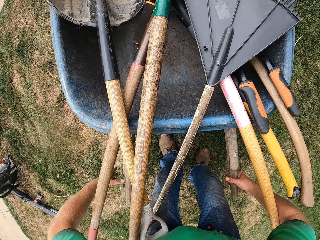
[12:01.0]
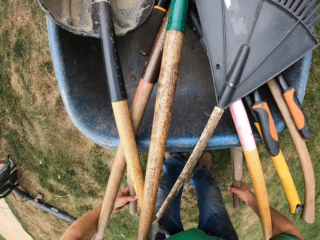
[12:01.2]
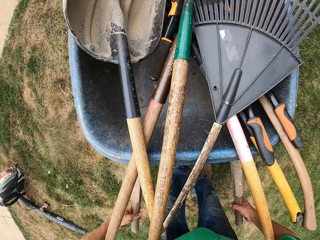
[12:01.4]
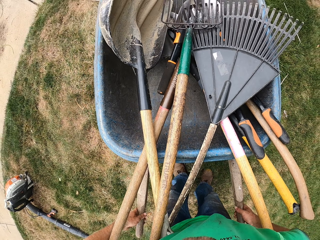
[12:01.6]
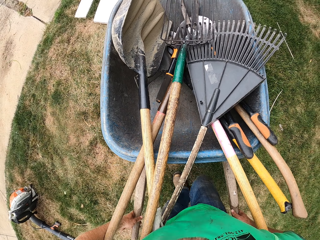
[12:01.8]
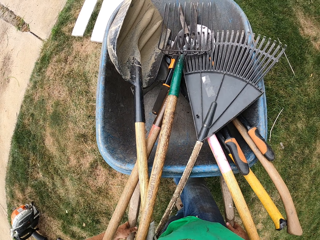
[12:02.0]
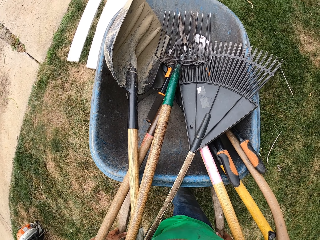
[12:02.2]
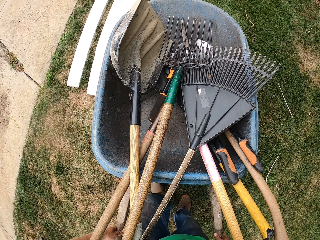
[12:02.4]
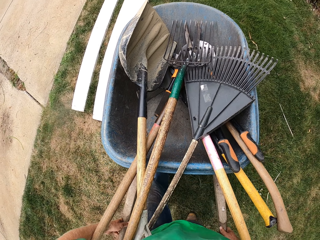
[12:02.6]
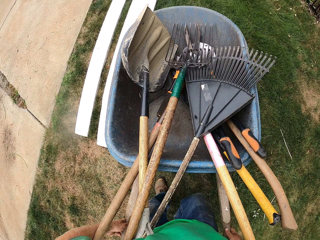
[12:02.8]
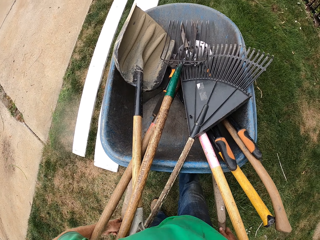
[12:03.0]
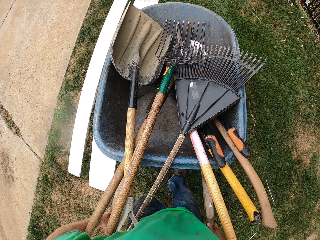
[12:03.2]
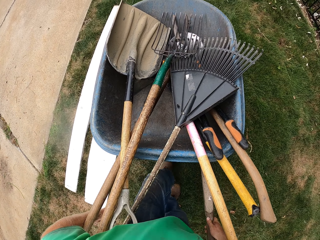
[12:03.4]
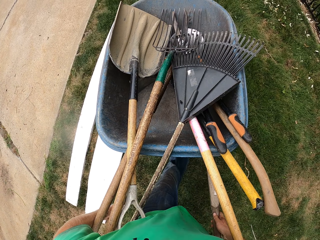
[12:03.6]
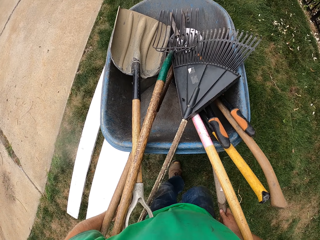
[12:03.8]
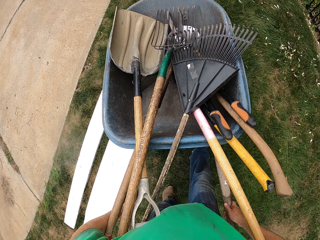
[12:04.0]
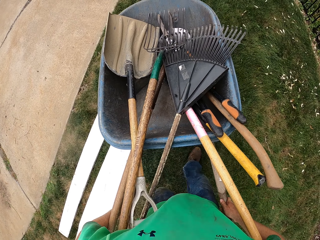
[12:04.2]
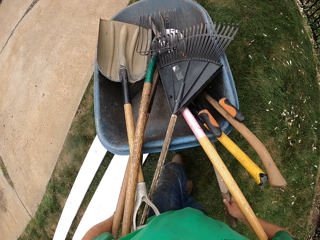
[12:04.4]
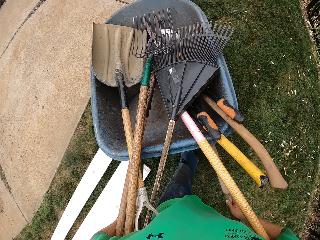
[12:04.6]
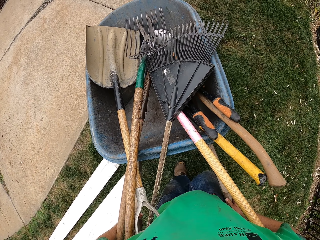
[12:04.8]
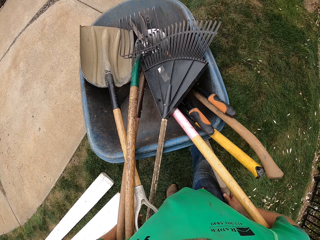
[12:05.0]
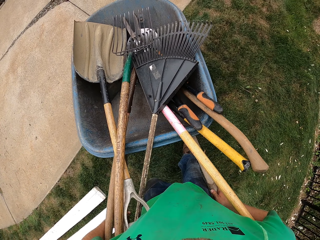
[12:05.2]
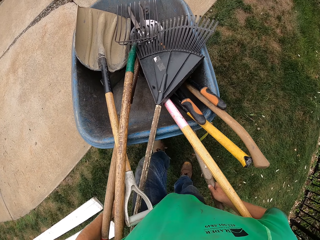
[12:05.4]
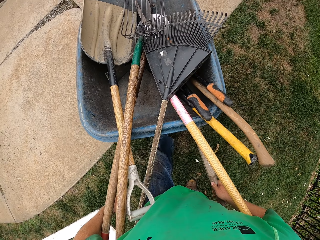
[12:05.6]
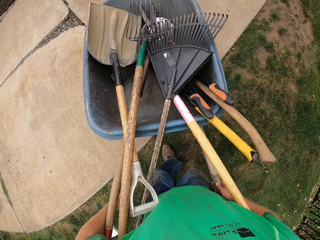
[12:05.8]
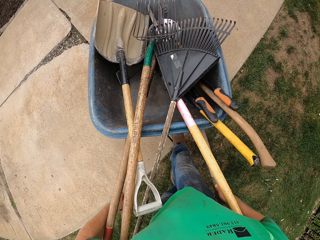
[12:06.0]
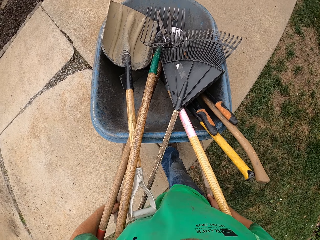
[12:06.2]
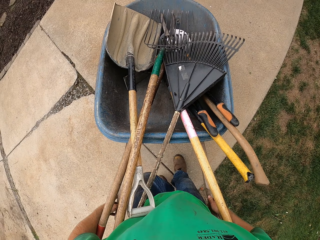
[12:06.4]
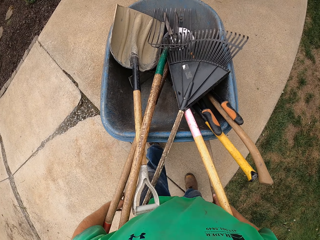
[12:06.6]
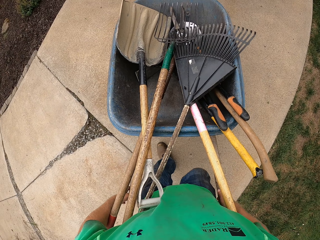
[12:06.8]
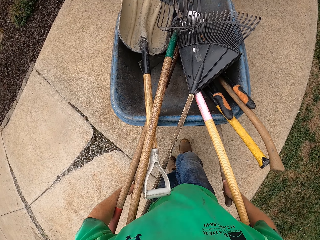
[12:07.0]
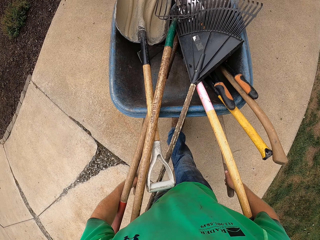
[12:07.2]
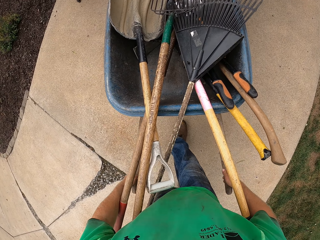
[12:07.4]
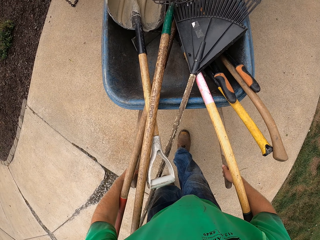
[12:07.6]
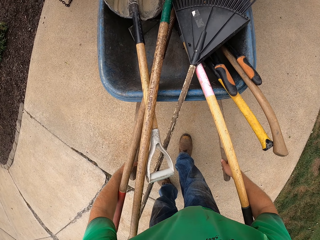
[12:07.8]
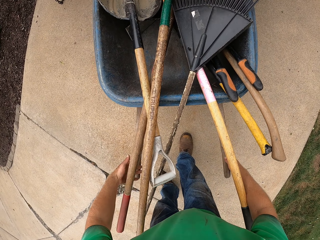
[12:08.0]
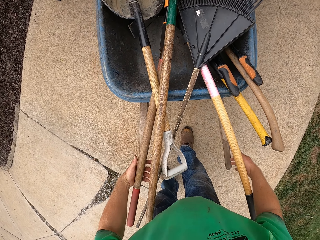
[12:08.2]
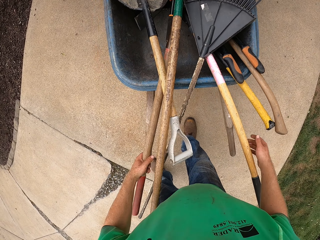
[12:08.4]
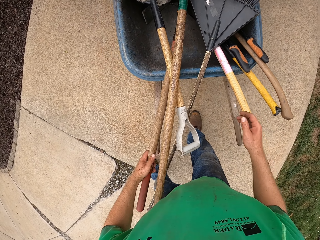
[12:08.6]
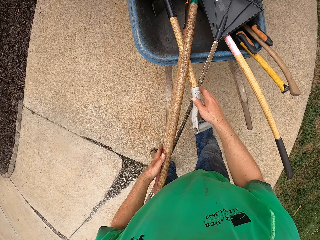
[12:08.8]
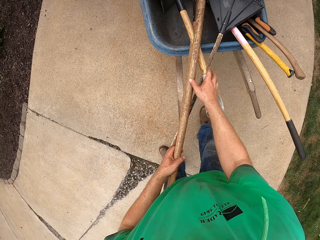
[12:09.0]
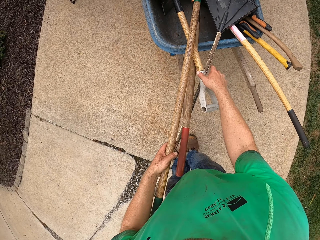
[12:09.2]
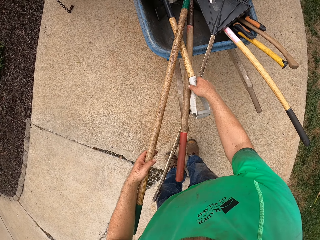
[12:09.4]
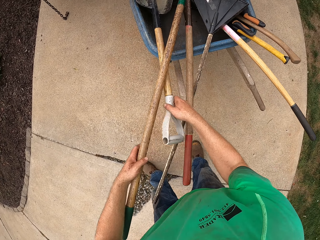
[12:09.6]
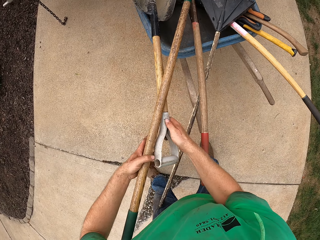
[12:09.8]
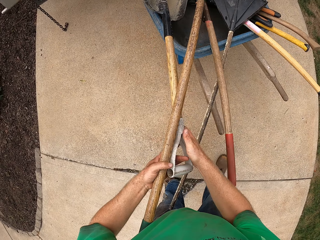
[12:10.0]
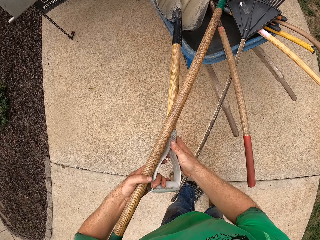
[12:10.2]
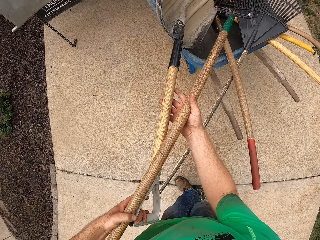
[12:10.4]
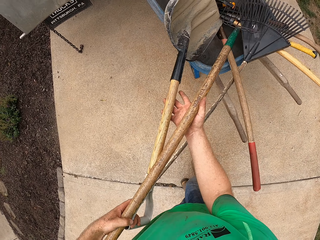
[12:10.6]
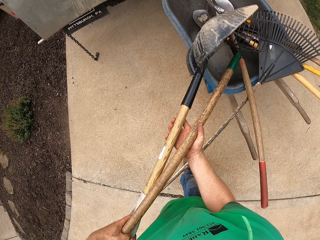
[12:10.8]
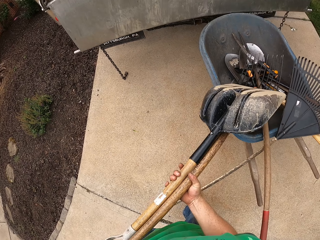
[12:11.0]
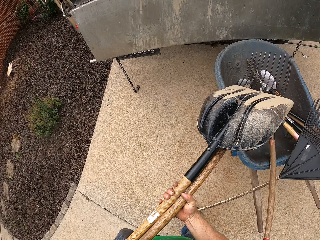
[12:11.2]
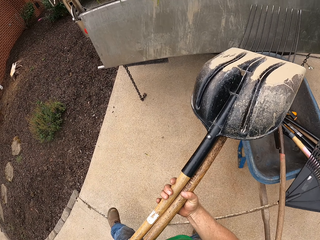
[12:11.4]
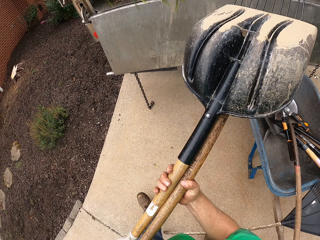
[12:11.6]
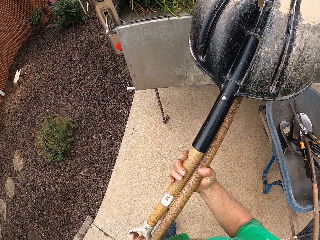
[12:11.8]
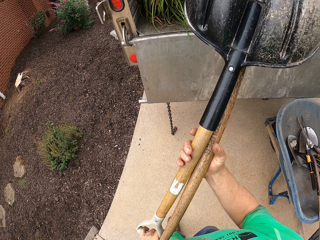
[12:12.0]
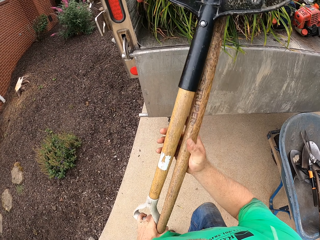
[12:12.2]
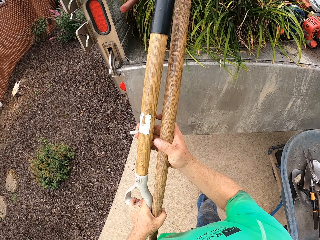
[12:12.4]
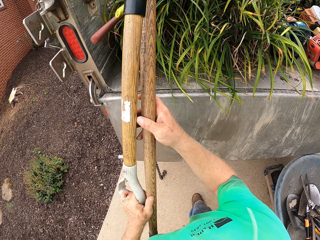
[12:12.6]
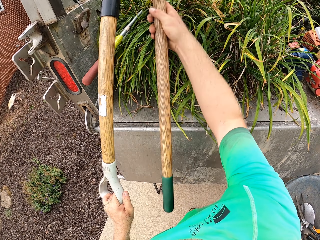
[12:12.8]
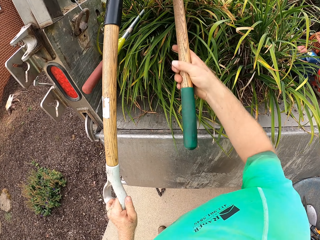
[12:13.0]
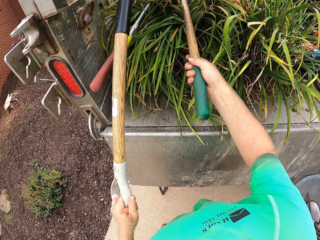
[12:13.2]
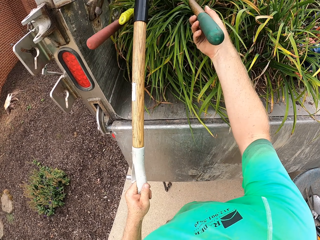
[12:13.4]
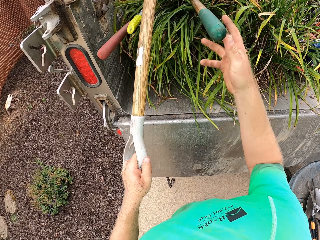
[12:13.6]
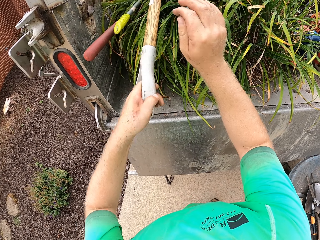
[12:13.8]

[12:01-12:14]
The camera wearer pushes the wheelbarrow to the truck with his hands. He holds the wheelbarrow. He picks up the shovel and the rake with his hands from the wheelbarrow. He puts the shovel and the rake into the truck with his hands.

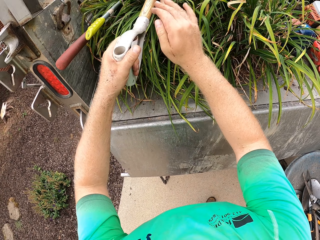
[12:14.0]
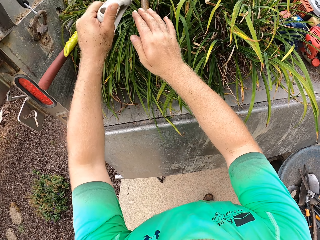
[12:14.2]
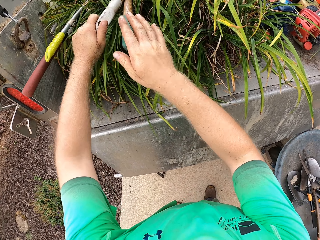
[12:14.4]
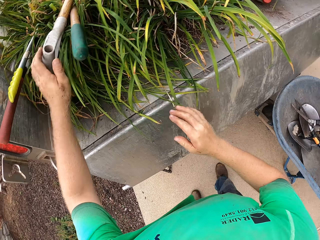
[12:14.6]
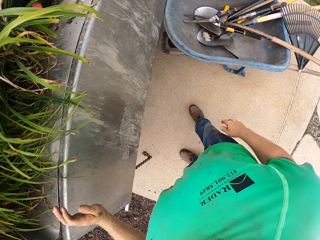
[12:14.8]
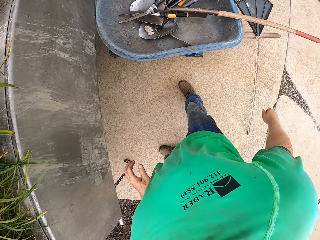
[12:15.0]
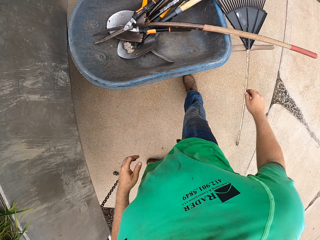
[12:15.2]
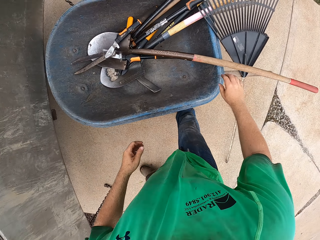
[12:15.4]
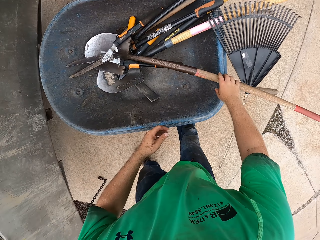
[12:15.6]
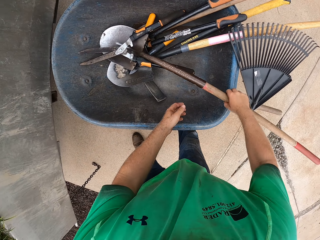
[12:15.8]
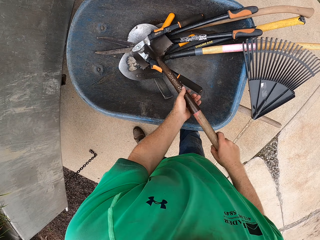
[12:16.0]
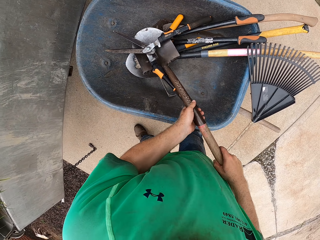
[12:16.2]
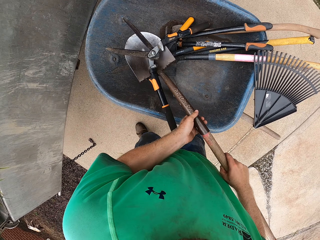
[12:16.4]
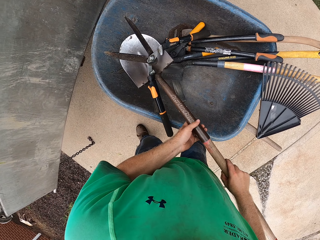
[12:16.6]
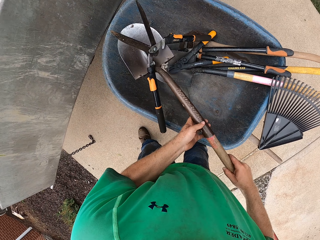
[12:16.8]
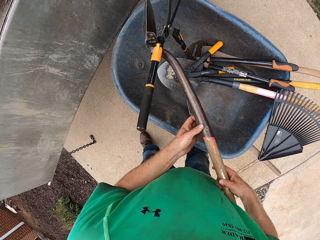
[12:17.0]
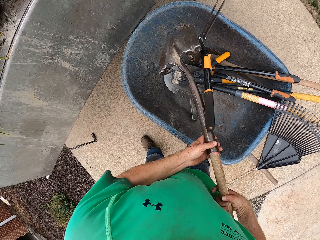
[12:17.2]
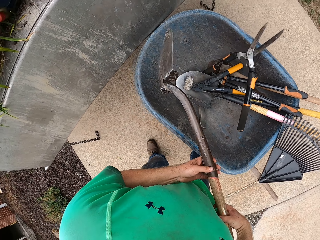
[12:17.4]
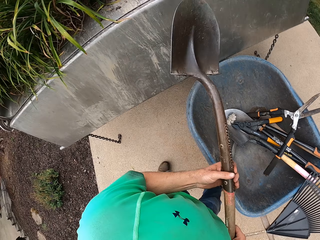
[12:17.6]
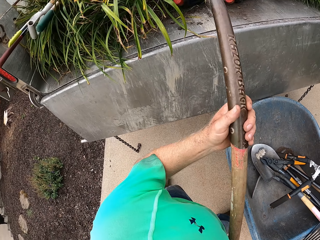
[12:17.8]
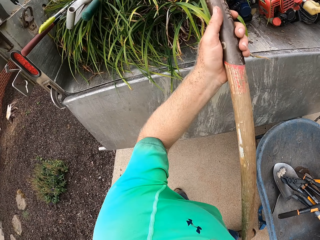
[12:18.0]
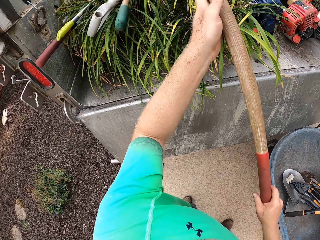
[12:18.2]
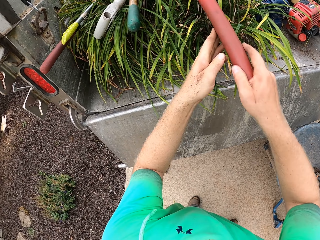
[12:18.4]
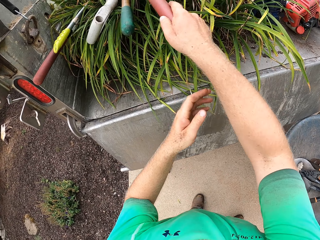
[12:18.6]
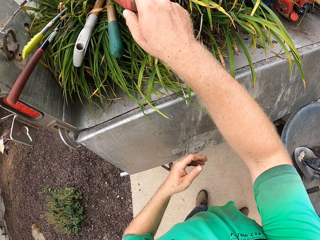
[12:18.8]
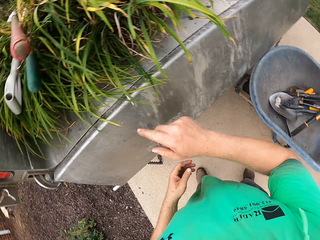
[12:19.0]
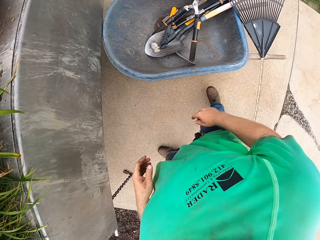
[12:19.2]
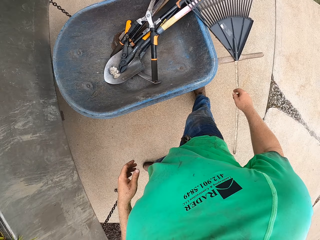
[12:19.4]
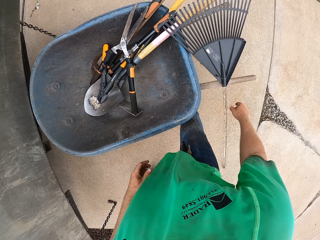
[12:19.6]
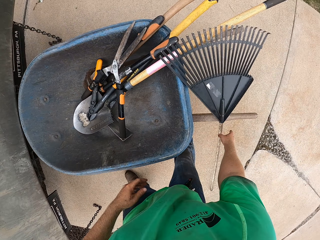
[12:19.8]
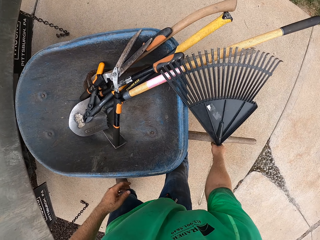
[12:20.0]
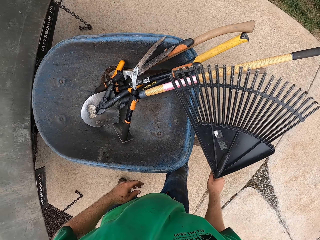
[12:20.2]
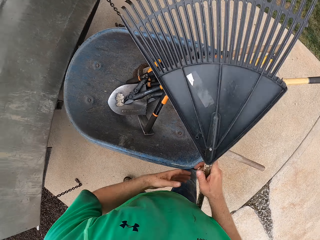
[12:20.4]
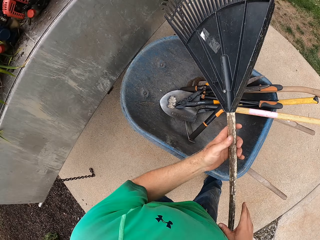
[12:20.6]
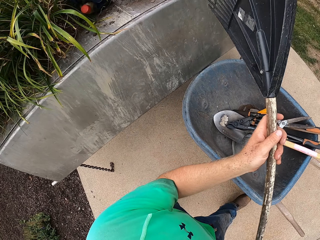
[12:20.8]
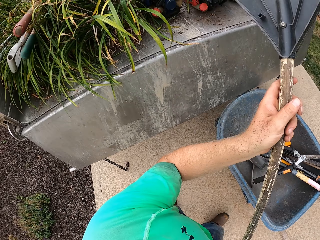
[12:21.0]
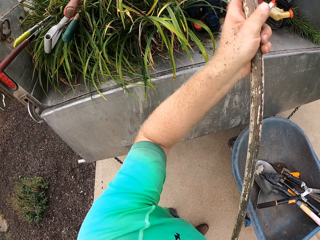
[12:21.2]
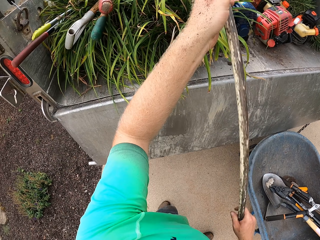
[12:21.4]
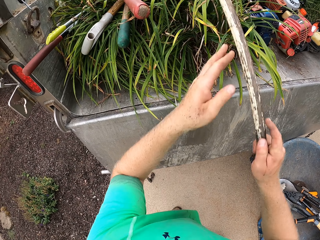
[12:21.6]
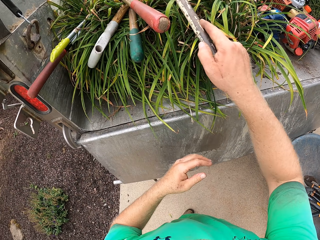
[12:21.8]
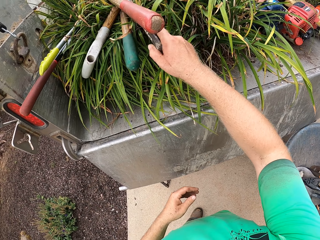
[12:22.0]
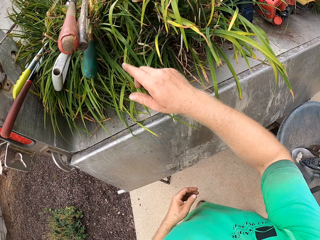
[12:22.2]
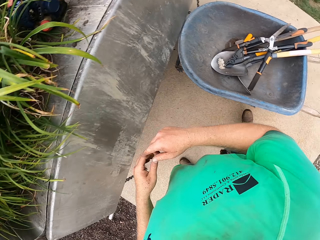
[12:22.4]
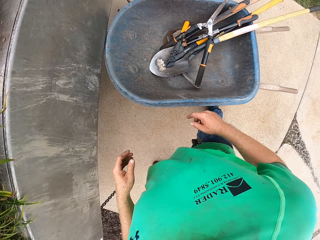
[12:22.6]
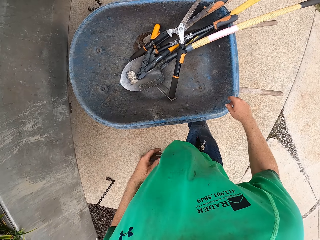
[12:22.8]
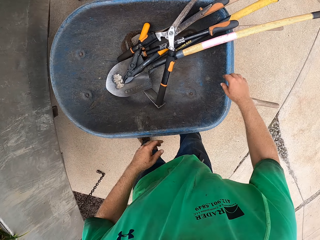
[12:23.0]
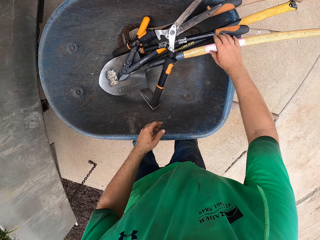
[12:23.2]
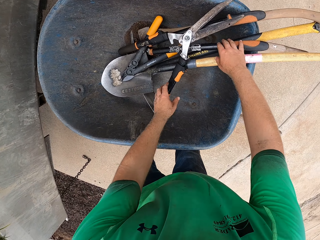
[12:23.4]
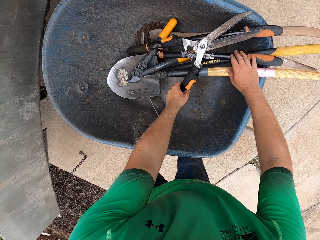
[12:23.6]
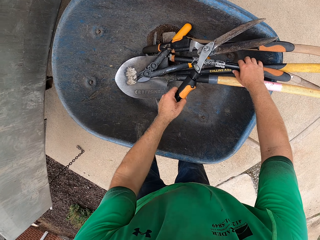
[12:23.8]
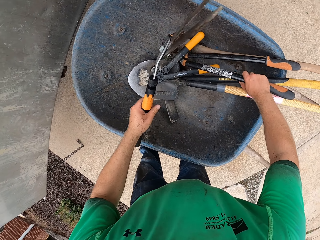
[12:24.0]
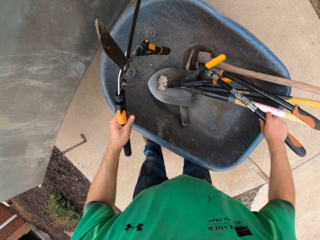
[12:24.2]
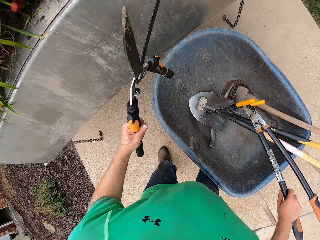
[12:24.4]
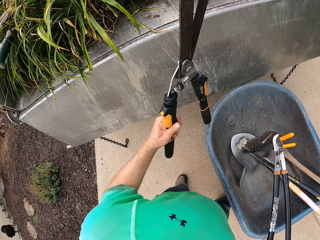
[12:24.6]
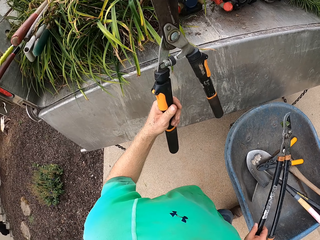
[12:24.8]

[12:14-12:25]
The camera wearer takes the shovel with his right hand from the wheelbarrow. He puts the shovel into the truck with his hands. He picks up the rake from the wheelbarrow with his right hand. He puts the rake into the truck with his hands. He picks up a gardening shear from the wheelbarrow with his left hand. He picks up a gardening shear from the wheelbarrow with his right hand.
